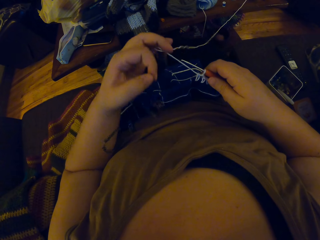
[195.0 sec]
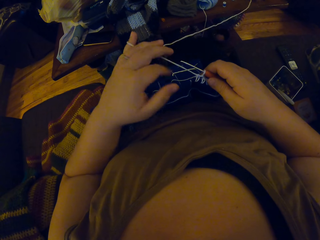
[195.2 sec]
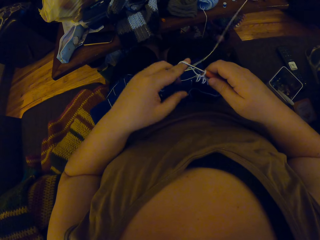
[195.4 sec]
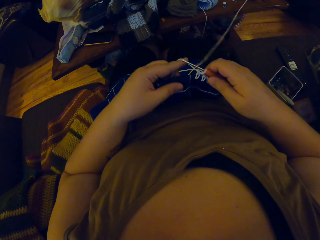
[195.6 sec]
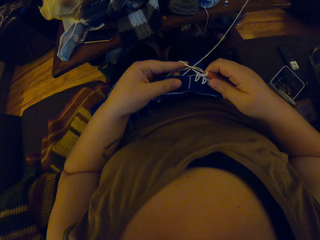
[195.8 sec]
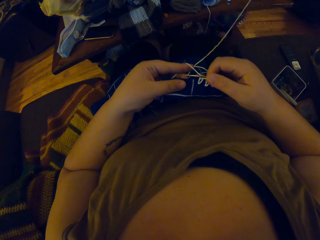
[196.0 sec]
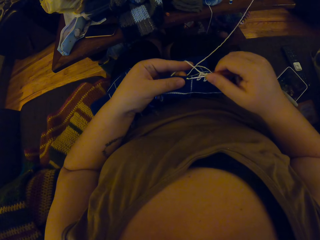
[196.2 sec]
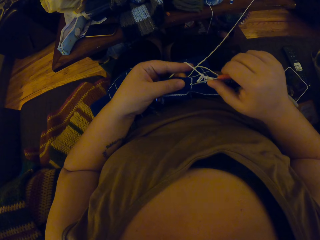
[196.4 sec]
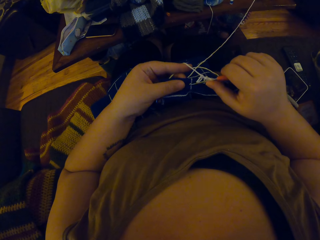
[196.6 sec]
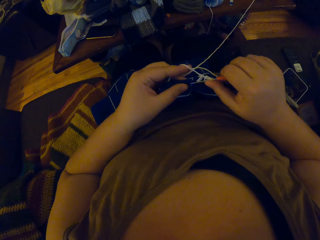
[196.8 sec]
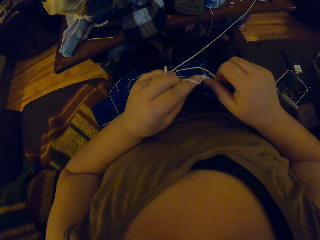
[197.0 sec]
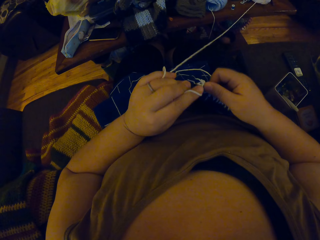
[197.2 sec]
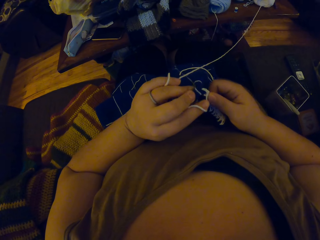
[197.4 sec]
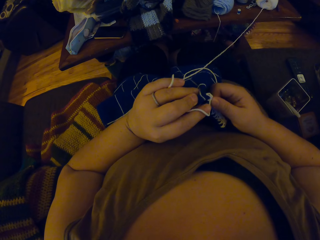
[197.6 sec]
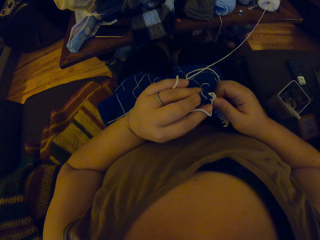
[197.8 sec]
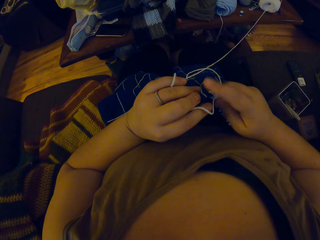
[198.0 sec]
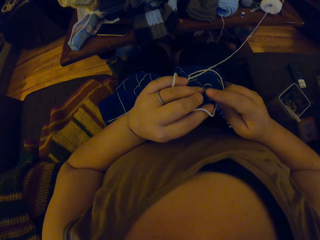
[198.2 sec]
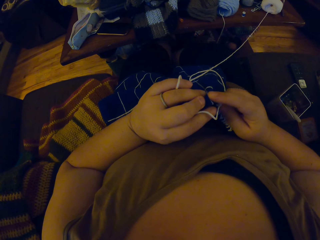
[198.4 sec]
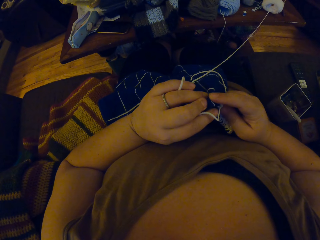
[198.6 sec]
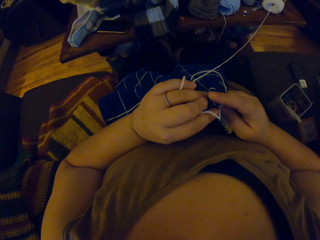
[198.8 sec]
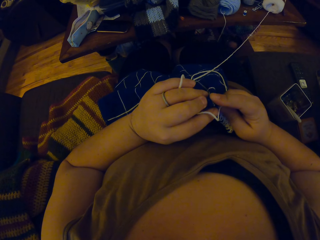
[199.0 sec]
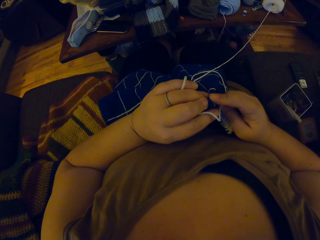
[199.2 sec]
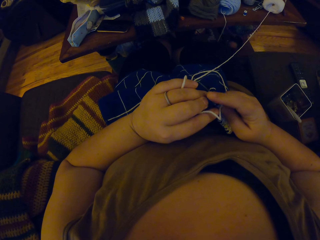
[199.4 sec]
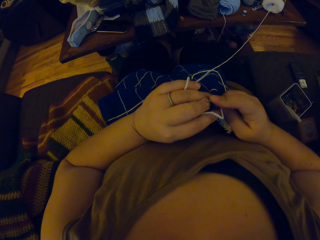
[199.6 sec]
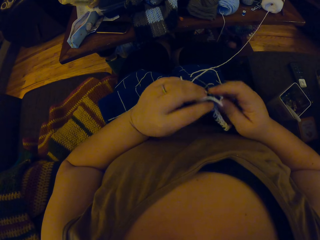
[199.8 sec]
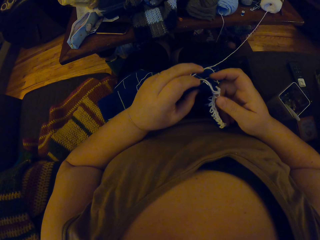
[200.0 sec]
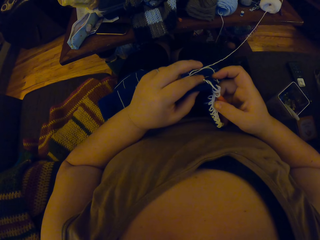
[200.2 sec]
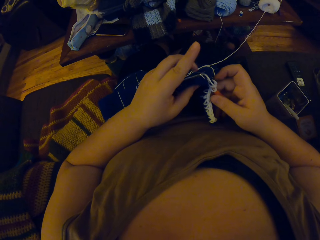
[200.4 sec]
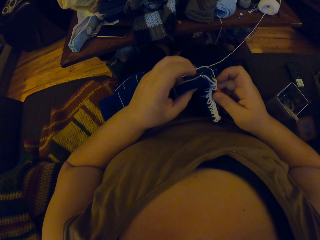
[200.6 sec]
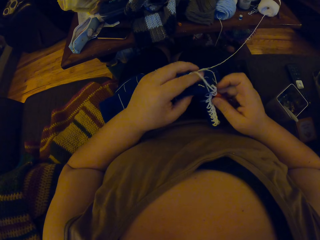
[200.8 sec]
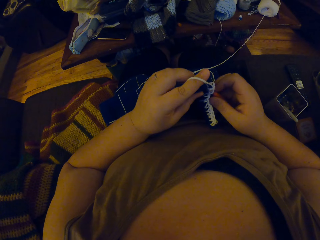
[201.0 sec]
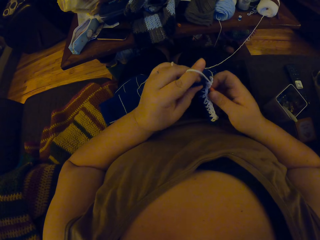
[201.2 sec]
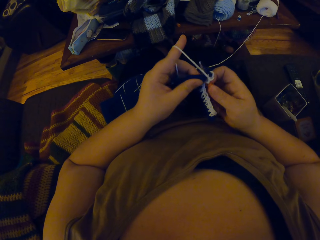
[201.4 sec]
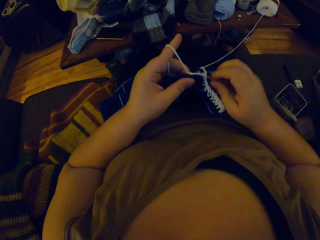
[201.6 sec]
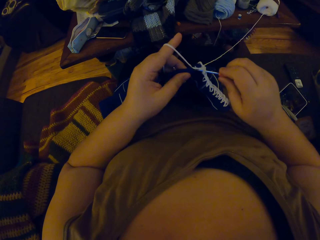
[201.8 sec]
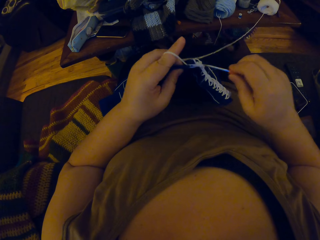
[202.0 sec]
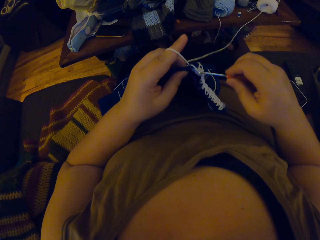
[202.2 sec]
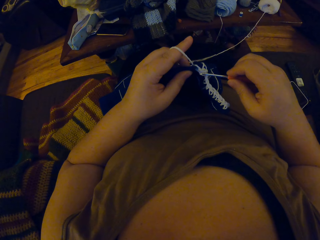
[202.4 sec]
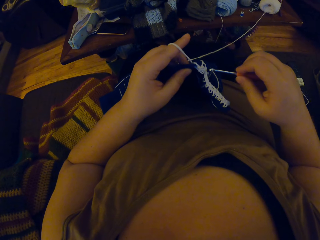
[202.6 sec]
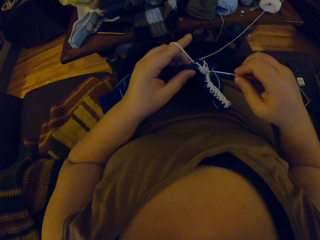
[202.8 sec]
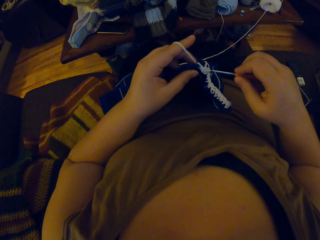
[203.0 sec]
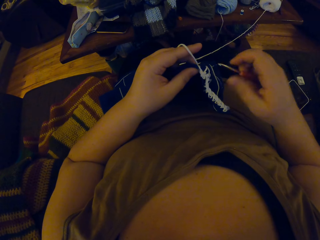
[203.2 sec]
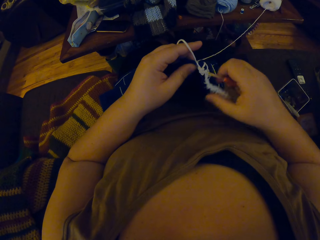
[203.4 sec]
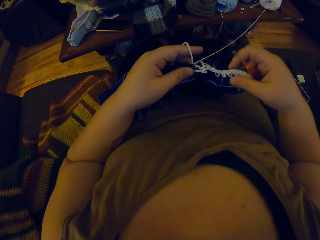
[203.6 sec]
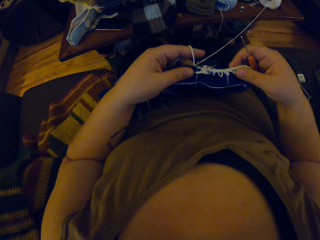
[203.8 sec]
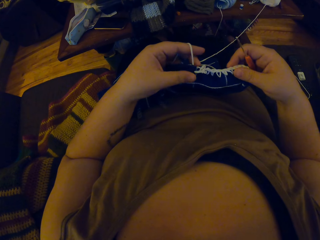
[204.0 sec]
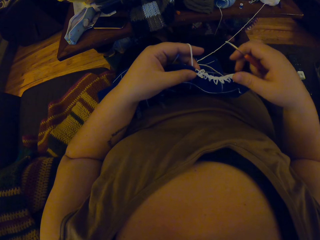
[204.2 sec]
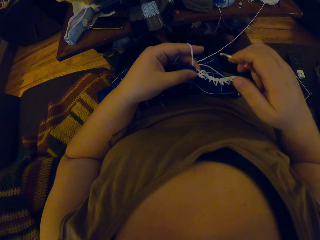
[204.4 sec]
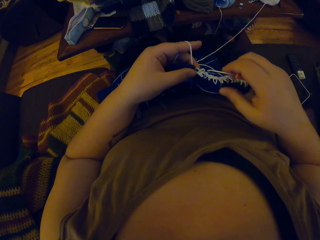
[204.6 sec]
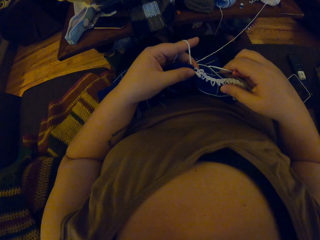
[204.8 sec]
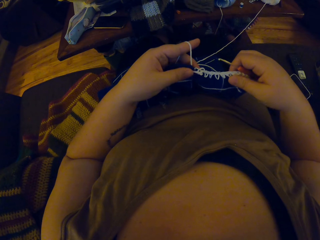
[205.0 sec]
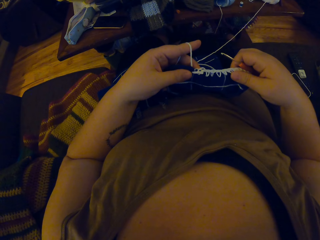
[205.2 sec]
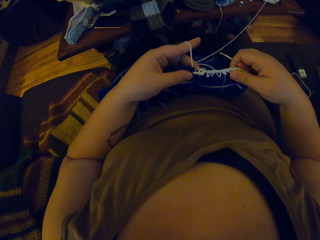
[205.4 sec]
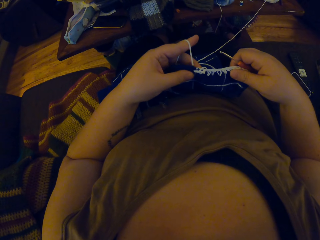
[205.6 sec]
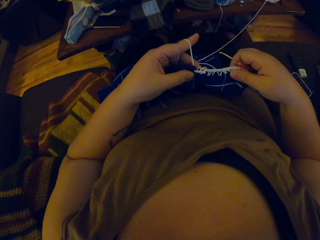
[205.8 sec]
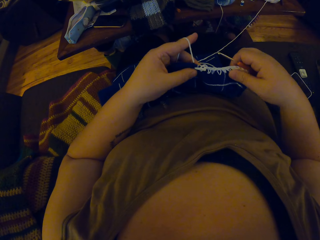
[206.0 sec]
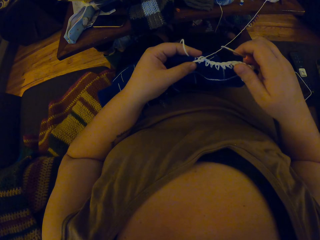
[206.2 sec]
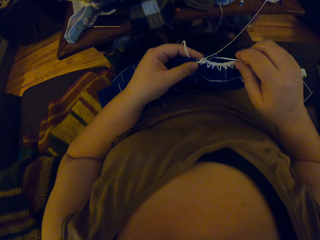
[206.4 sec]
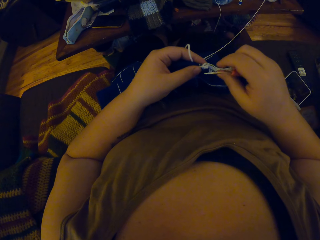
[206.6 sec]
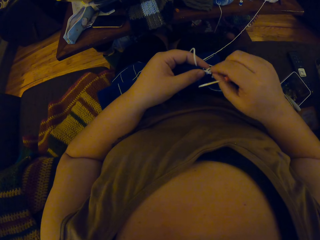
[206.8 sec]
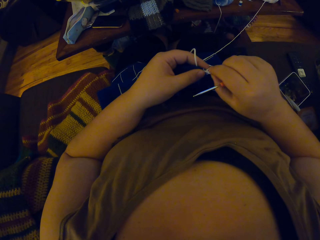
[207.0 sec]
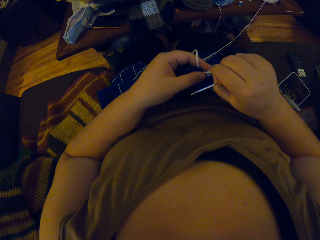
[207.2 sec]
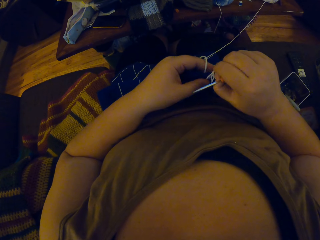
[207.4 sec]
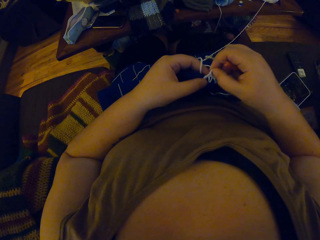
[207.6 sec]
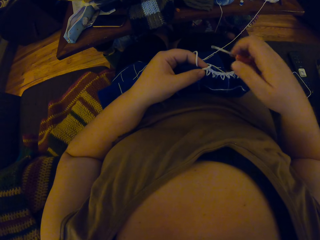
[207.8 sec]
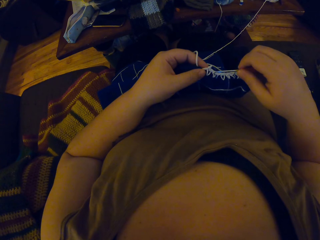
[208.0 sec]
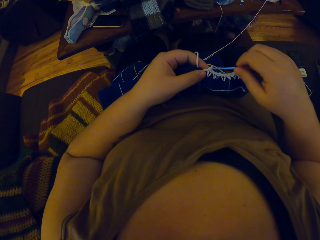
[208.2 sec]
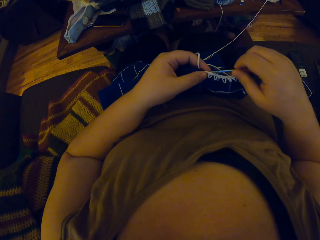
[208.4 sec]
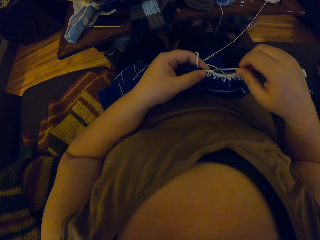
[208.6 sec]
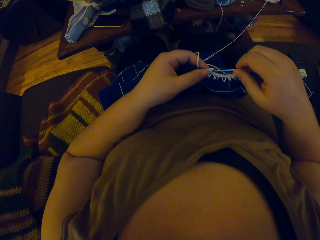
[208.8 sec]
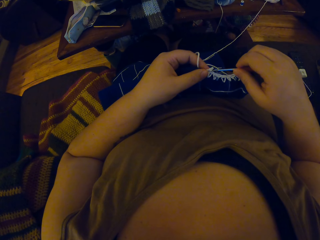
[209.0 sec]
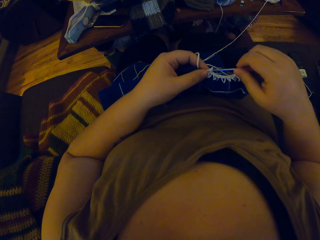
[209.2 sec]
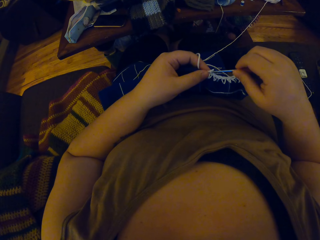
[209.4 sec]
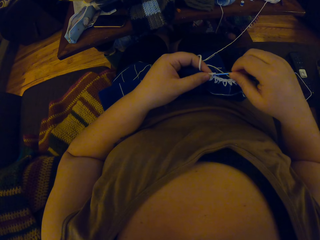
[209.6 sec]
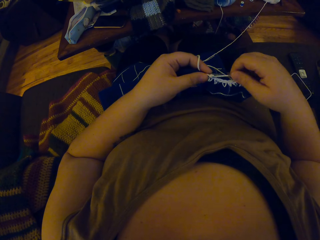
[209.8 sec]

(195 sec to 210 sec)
The camera wearer puts the crochet hook in the string. She crochets yarn with the crochet hook. She rolls the string on her finger. She touches the cloth.

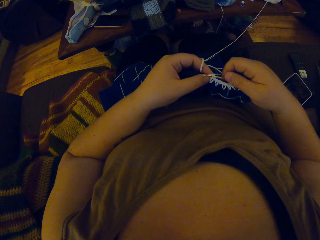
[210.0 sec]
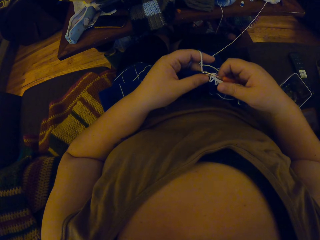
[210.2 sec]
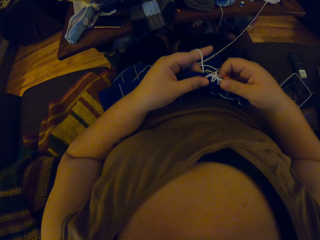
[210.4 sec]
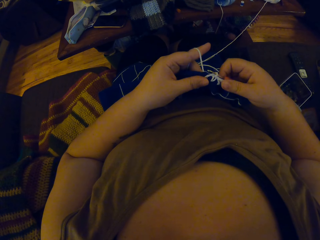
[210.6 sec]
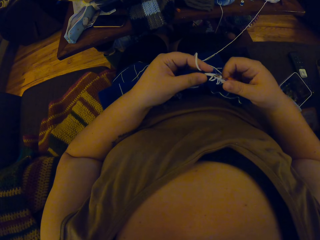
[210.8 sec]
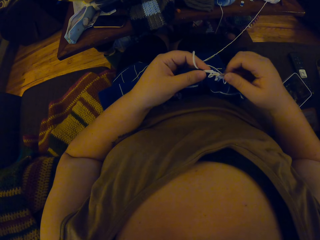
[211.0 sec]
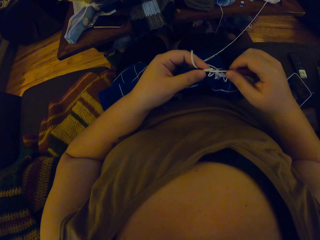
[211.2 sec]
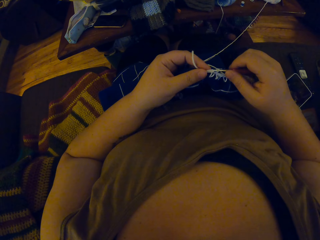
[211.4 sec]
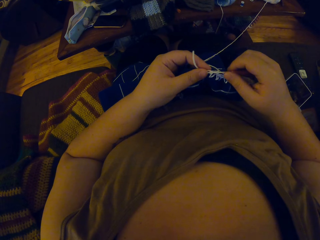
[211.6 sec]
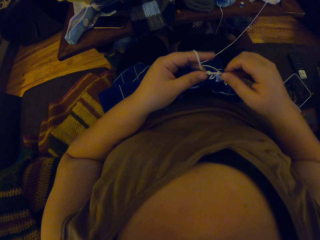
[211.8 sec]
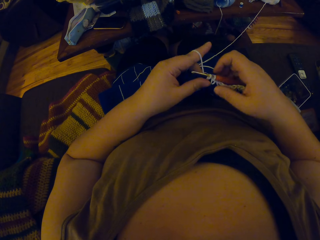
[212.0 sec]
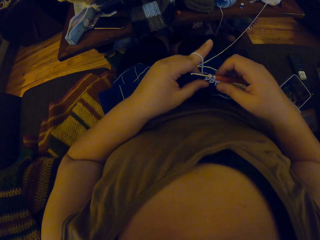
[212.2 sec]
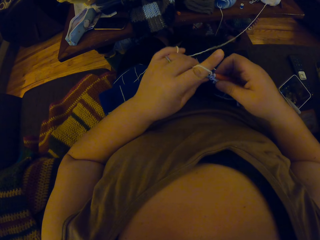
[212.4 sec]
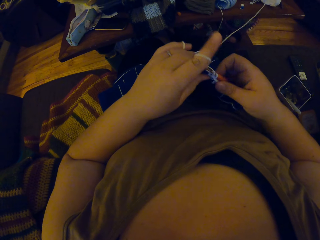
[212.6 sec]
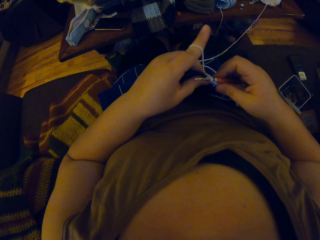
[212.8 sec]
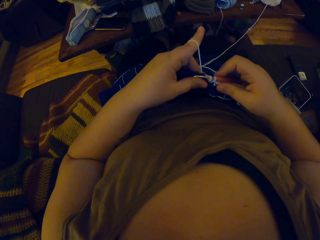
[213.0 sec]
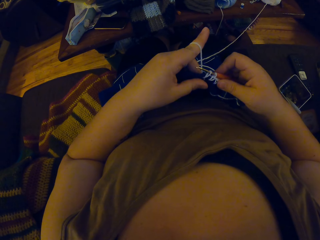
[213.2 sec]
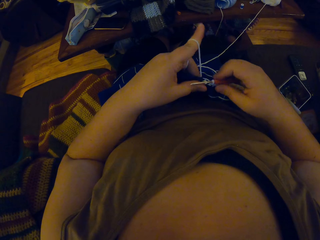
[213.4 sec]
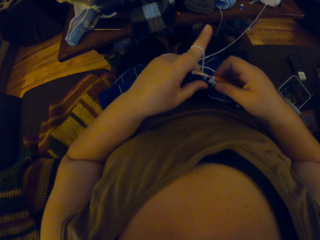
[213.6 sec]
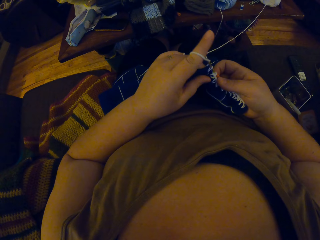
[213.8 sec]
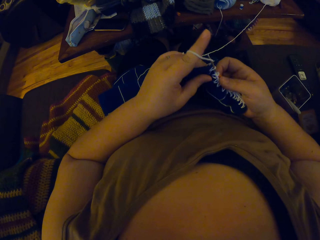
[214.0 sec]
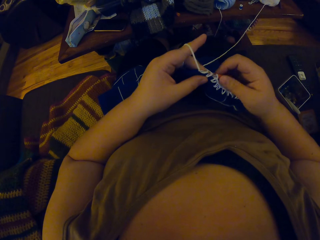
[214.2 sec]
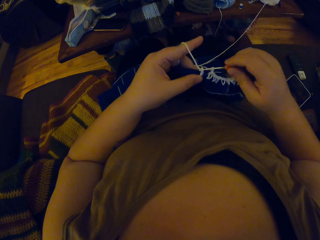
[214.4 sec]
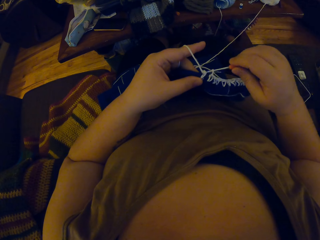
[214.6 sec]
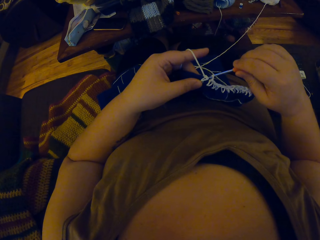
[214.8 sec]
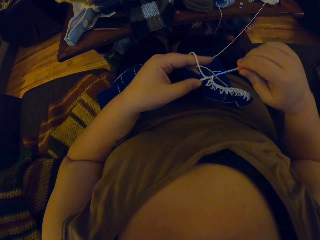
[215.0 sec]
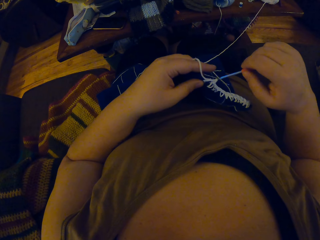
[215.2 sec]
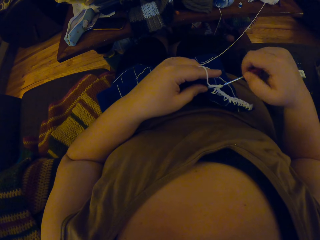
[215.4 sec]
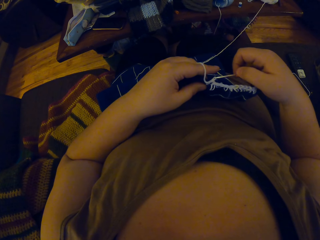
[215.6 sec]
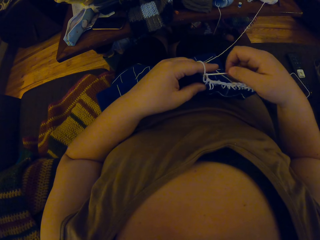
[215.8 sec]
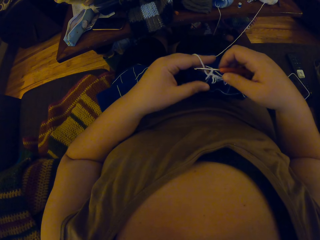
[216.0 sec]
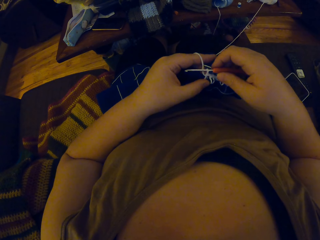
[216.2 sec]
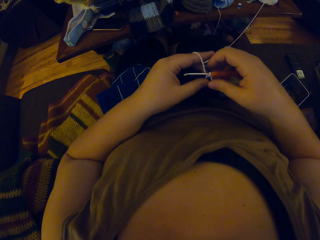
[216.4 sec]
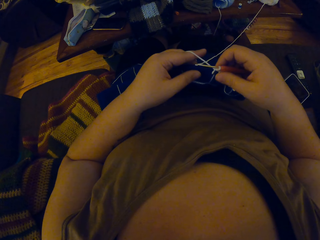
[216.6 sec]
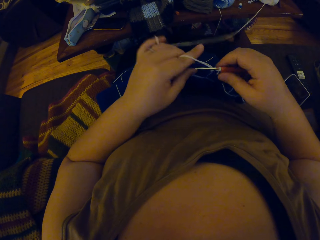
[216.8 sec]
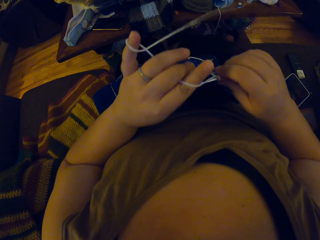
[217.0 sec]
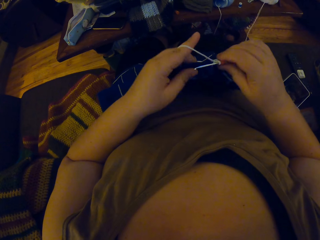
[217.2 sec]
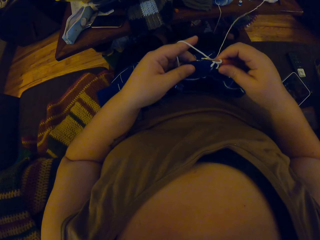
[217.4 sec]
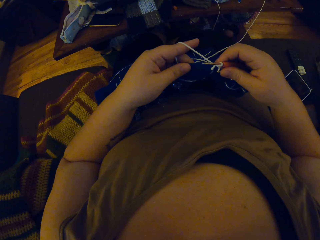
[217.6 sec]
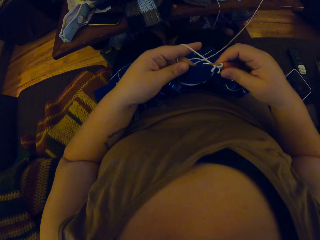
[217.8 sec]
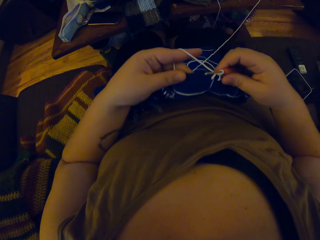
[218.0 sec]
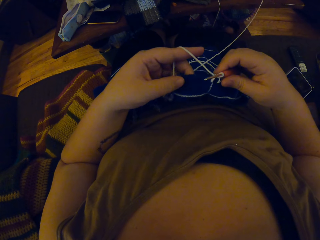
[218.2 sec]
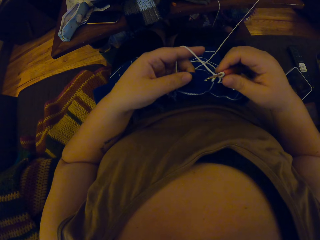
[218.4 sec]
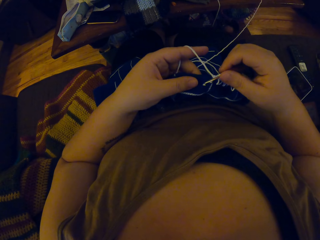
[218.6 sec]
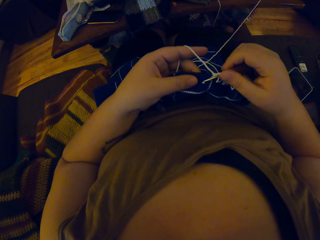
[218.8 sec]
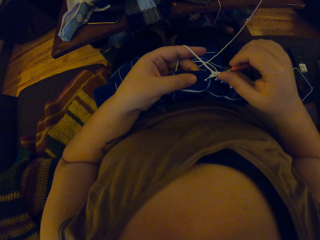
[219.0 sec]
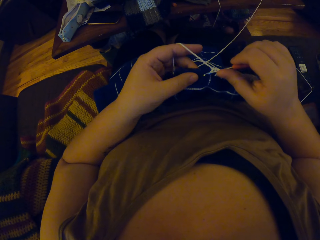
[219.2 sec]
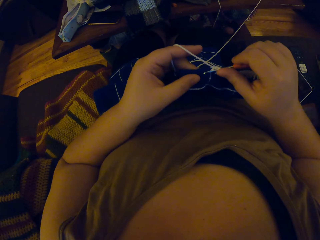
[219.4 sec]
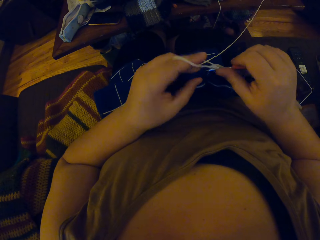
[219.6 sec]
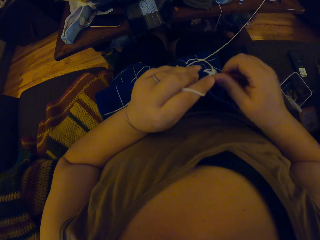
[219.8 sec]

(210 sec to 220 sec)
The camera wearer crochets.
